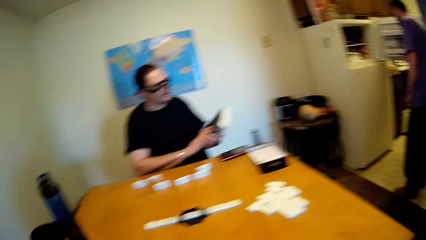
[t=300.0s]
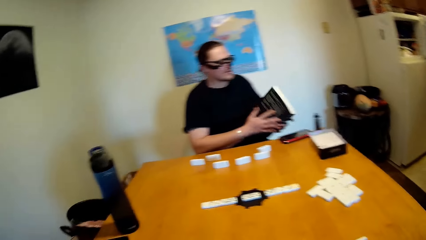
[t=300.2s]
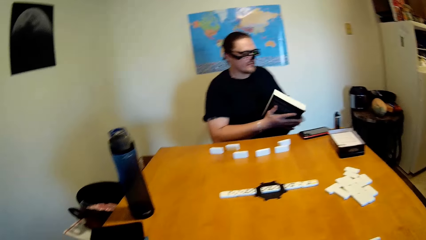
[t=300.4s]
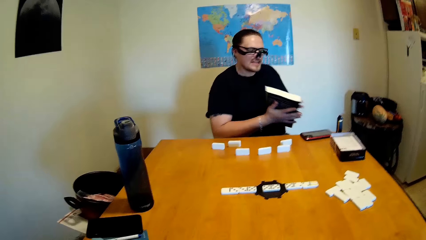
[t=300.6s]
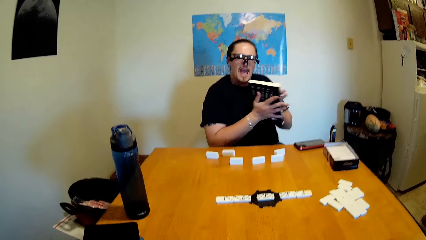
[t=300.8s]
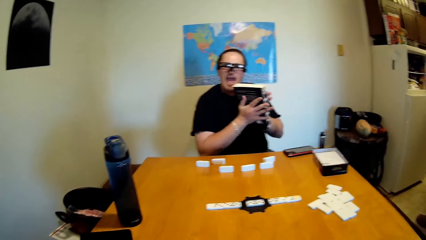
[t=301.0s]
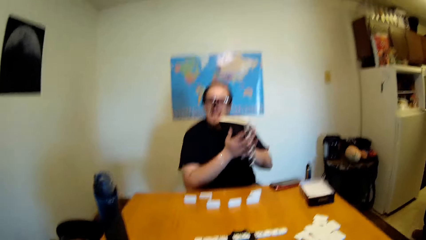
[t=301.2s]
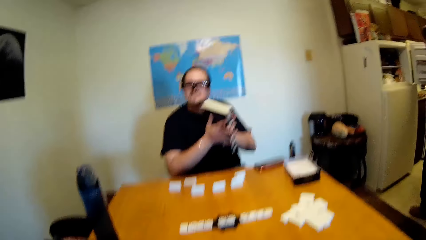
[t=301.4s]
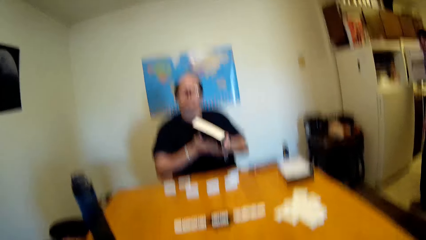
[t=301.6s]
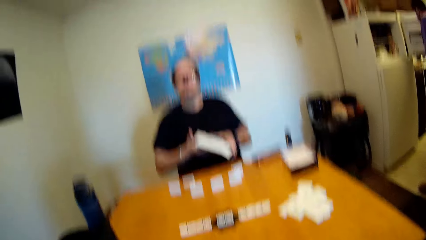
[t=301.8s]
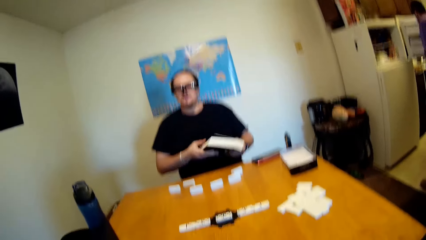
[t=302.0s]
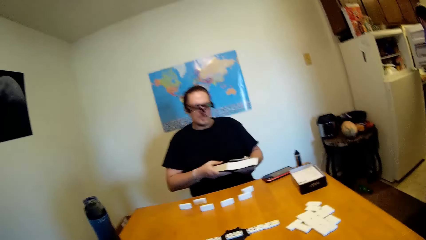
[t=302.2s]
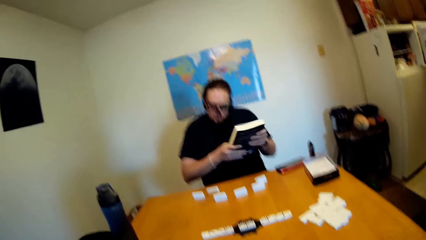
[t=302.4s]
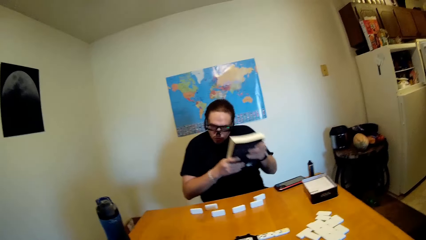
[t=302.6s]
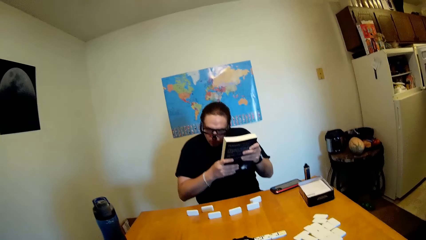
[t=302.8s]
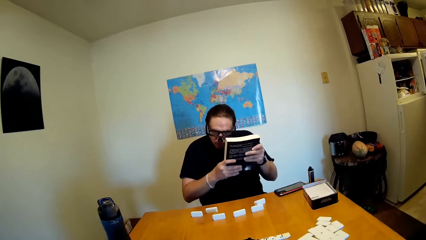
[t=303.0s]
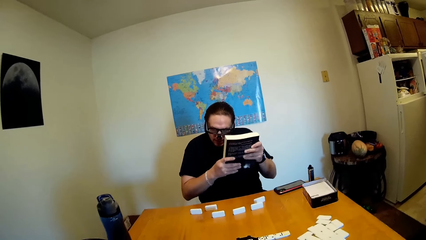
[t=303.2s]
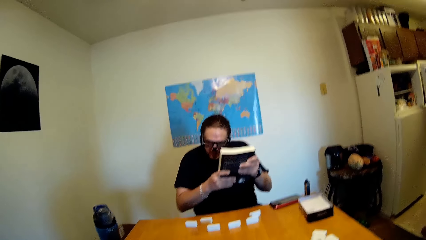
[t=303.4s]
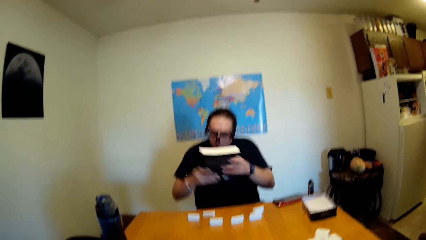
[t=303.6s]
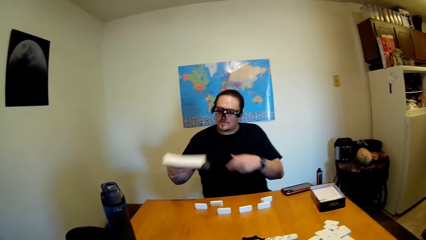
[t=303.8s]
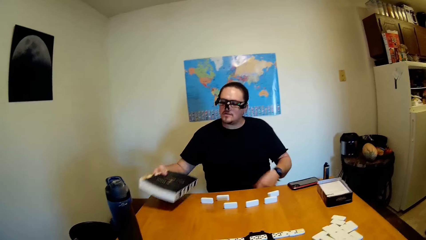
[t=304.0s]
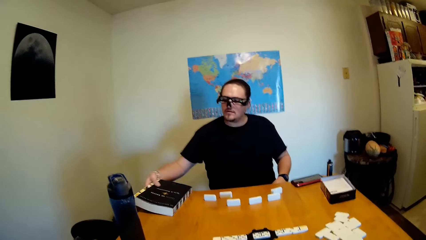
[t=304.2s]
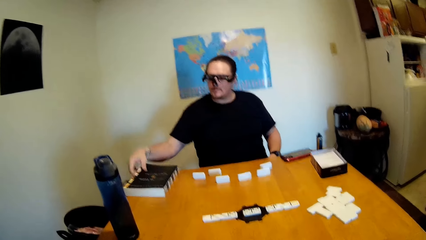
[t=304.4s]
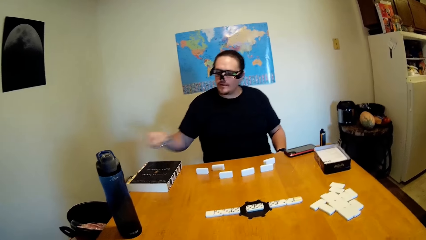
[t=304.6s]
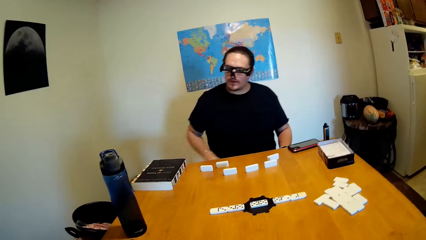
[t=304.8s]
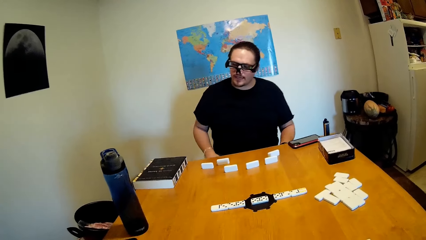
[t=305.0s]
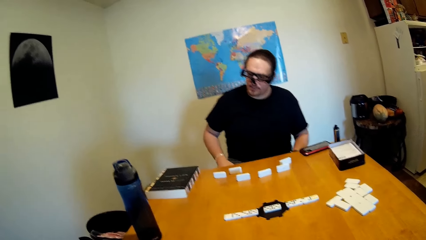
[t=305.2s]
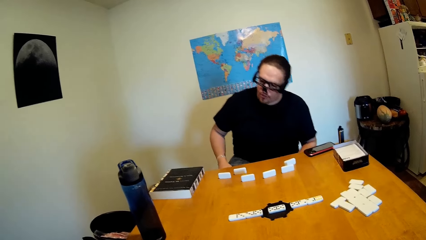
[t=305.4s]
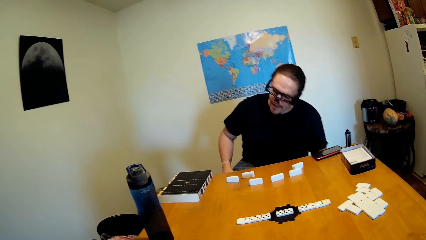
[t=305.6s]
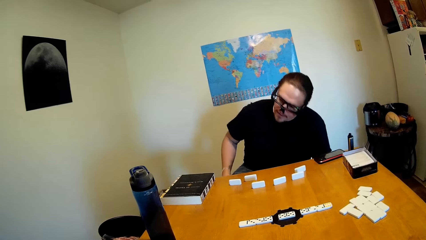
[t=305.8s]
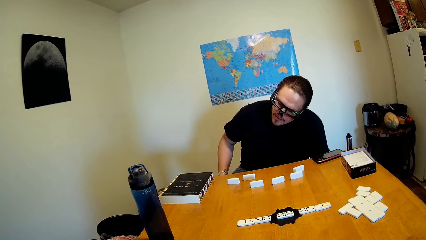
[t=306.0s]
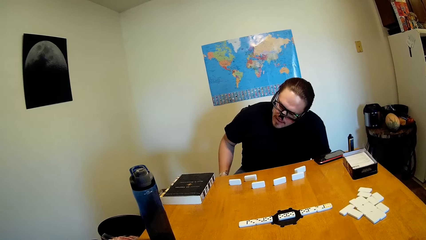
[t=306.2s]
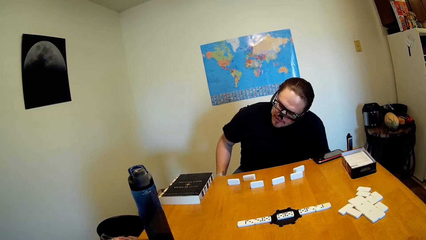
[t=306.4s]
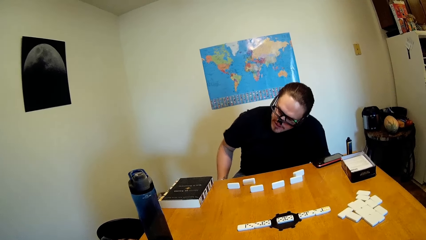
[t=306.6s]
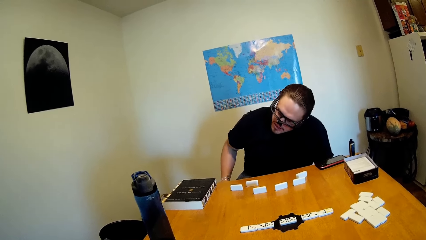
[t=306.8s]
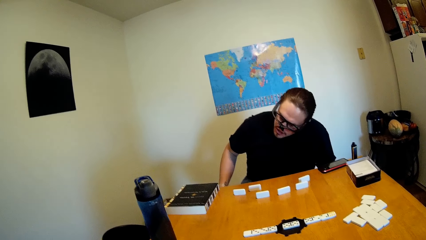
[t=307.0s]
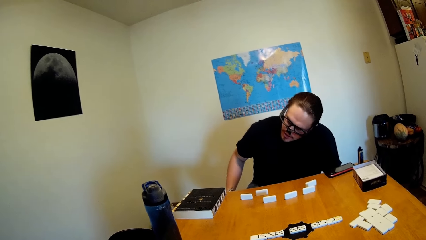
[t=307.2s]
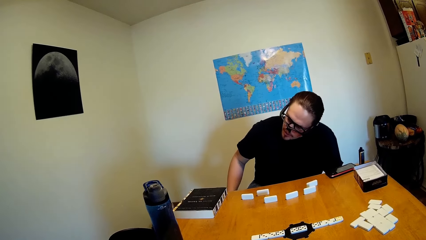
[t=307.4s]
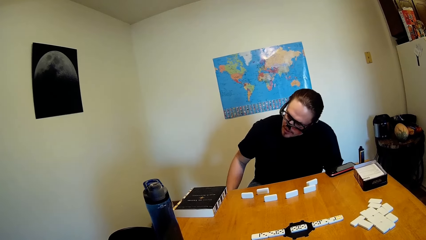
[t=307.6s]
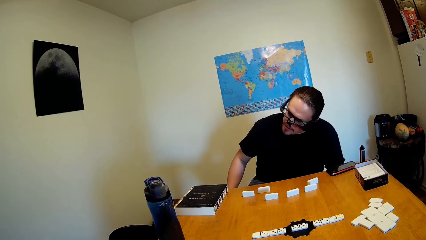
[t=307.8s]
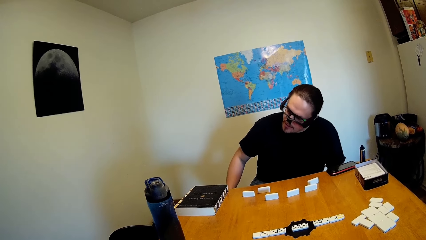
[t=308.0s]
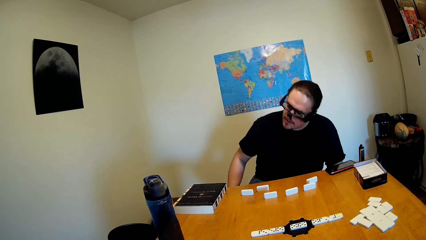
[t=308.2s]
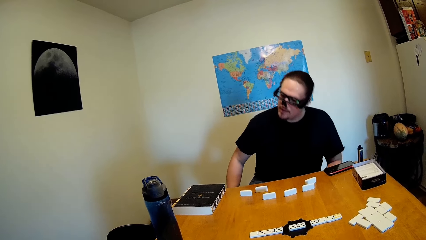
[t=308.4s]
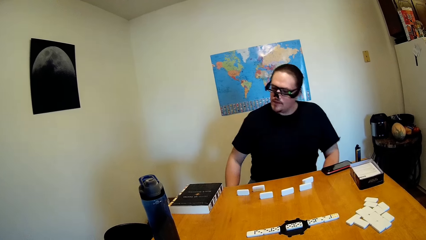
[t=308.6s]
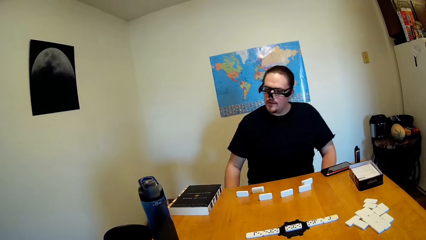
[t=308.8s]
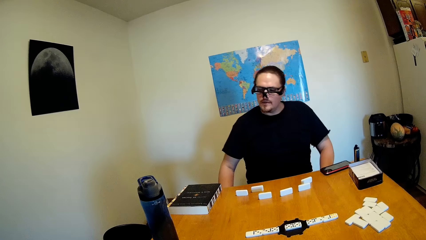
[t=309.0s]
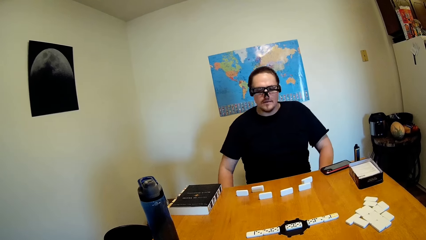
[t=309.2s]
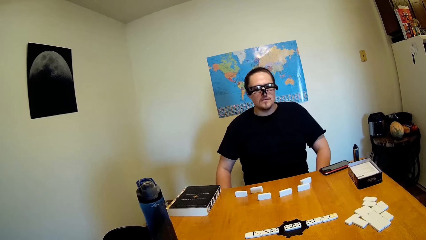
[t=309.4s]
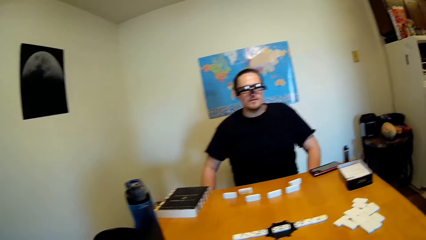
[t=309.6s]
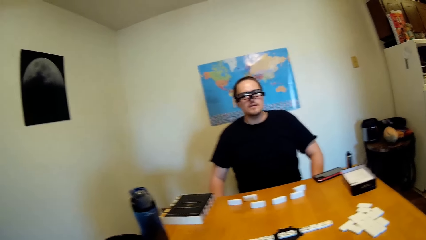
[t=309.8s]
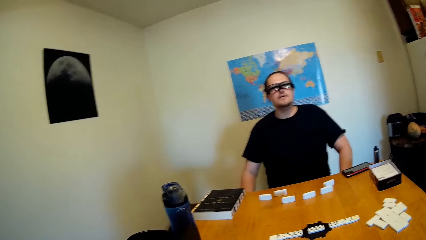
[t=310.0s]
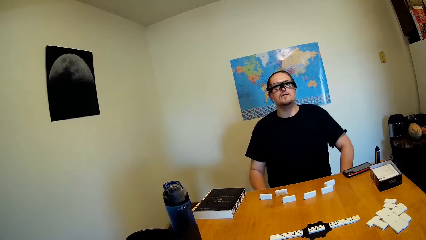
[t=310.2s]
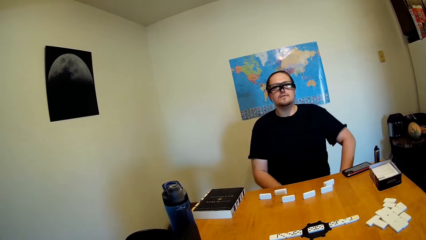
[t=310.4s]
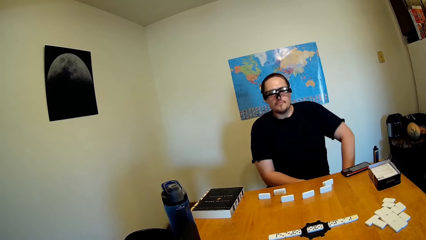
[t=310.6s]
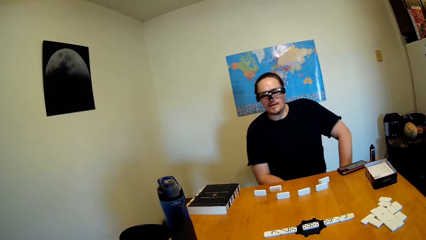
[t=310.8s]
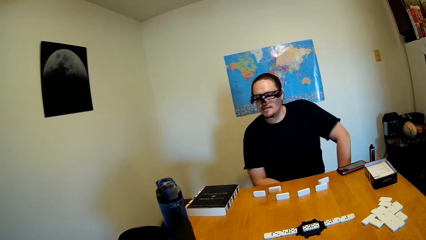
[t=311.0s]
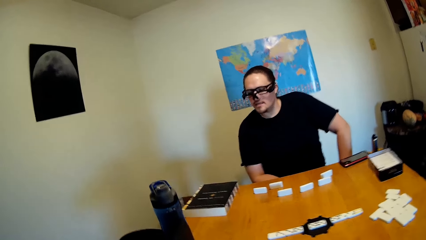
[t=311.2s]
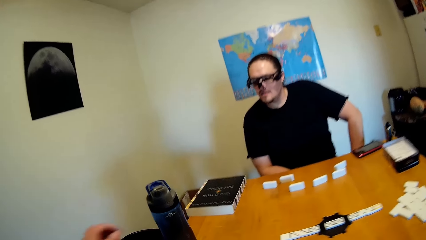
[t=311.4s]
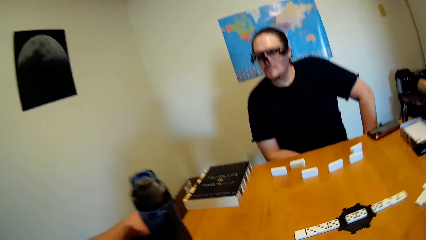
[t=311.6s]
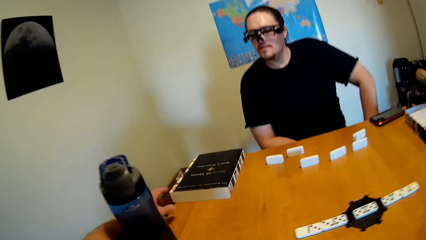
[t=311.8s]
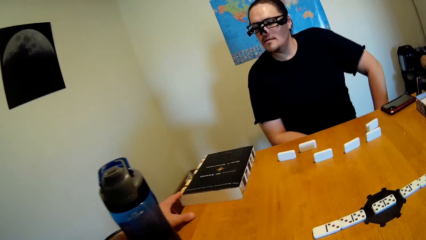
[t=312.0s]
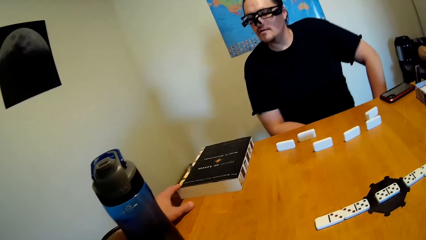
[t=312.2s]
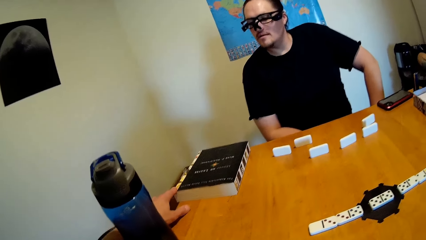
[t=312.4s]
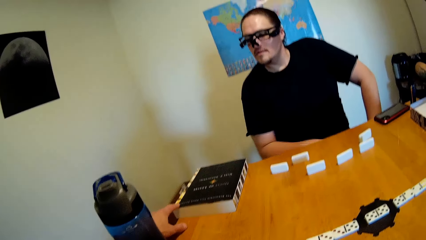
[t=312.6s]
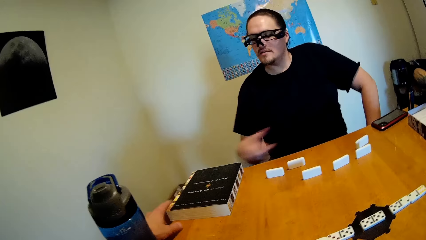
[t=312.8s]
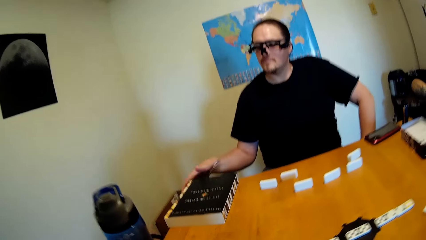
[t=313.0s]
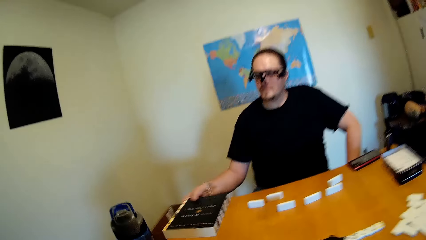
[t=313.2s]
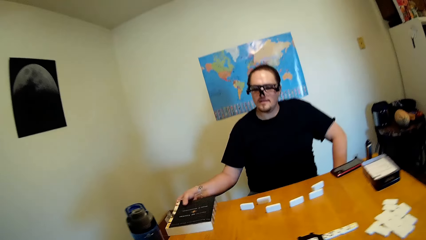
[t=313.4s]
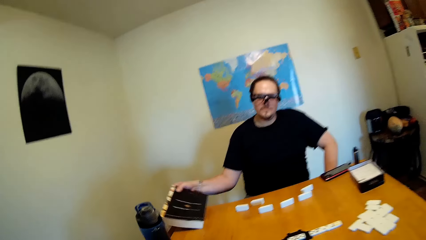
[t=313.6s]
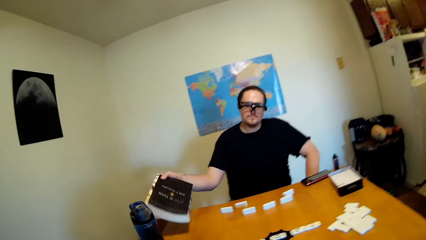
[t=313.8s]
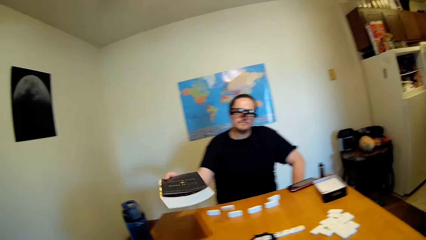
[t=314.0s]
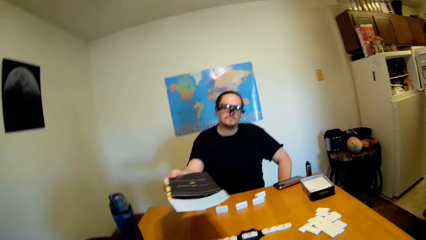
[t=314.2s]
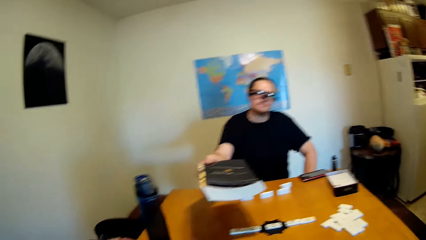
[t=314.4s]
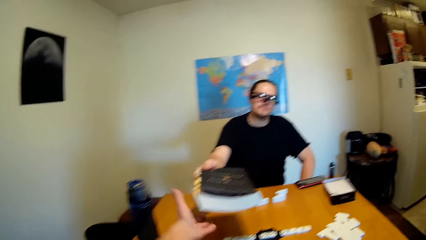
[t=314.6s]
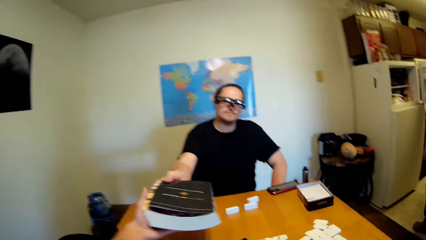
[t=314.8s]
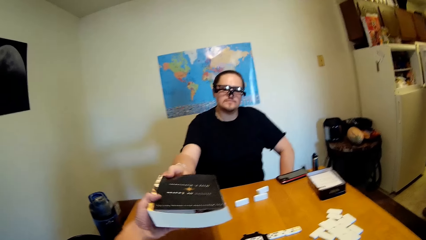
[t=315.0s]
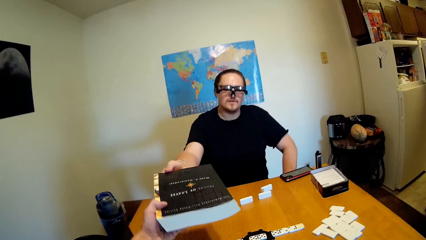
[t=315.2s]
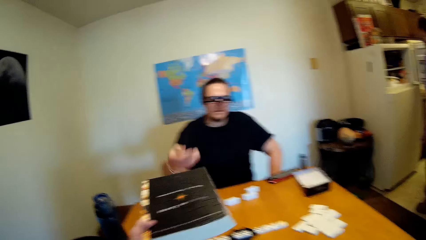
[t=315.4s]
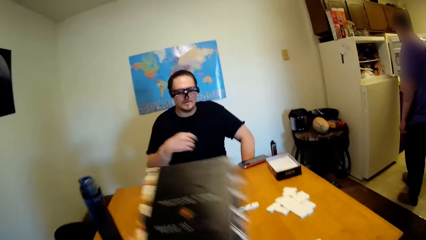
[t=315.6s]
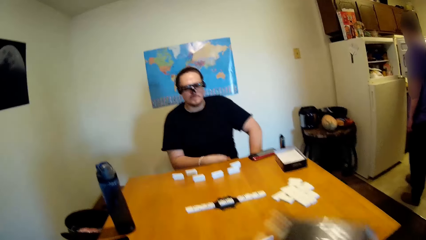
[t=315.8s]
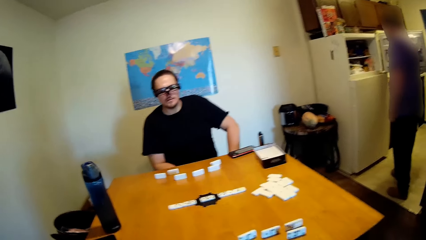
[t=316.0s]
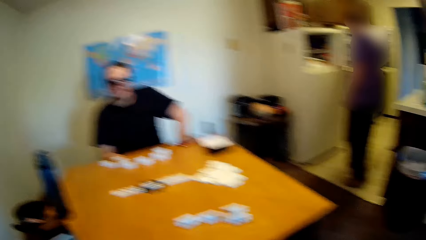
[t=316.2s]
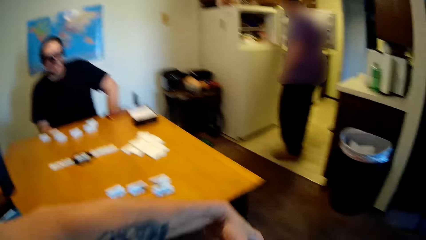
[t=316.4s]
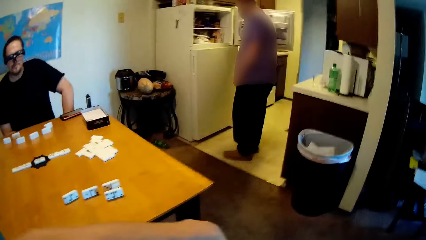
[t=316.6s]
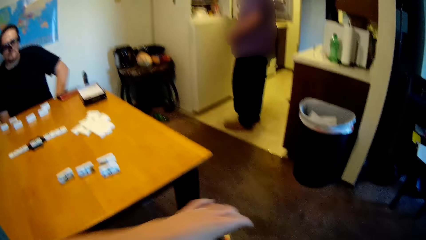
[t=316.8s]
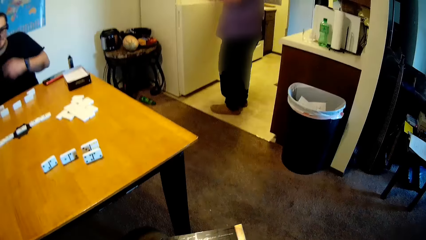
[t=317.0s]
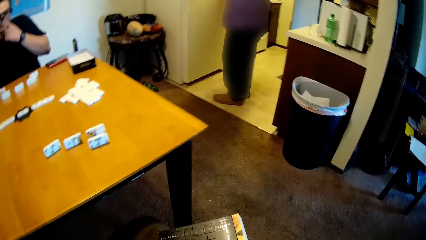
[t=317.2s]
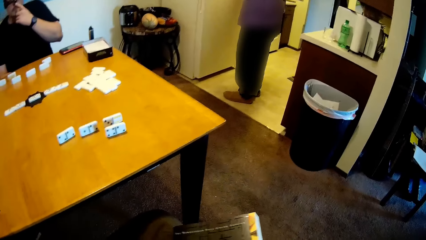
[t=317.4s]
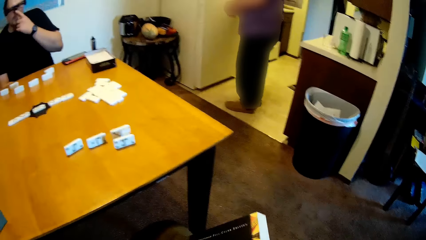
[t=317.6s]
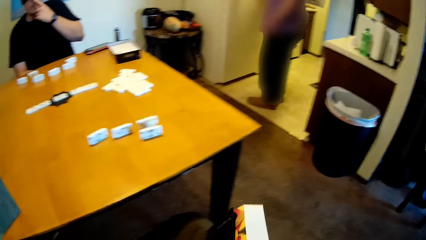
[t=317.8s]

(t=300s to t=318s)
A person opens the fridge. The camera wearer places the book on the table. Another person picks up the book. The camera wearer picks up the book, touches the book and gives the book to the other person.
